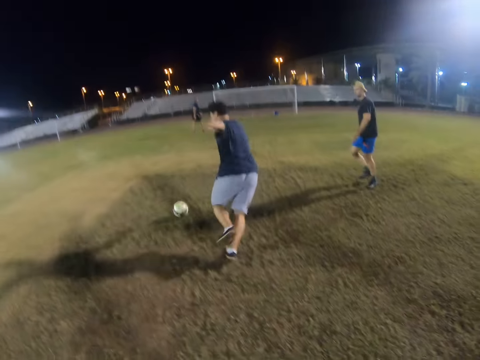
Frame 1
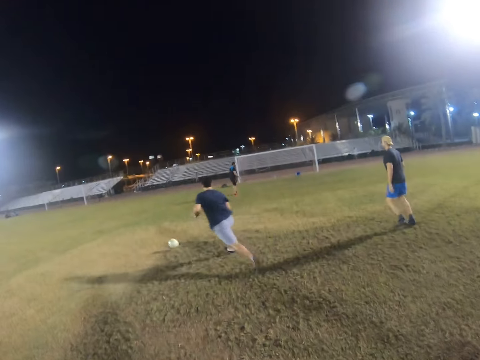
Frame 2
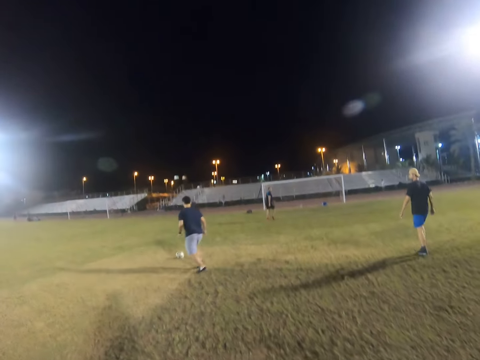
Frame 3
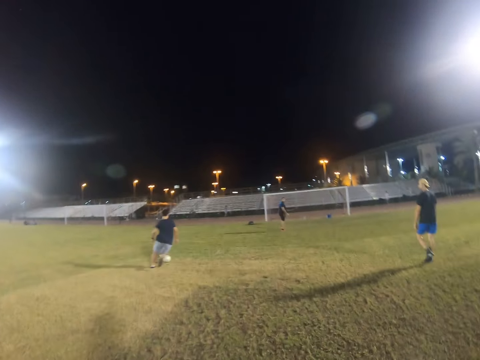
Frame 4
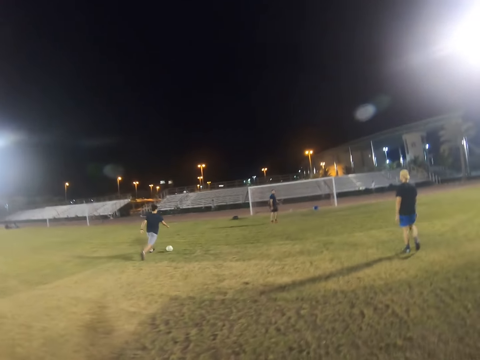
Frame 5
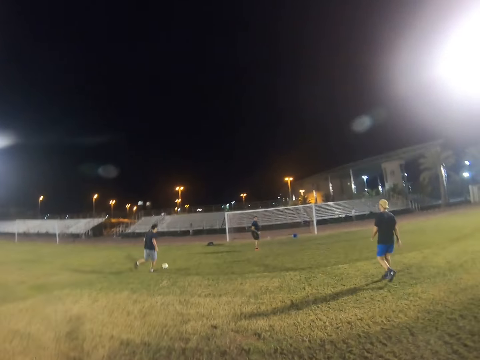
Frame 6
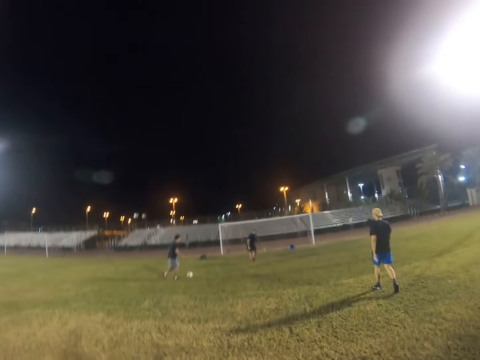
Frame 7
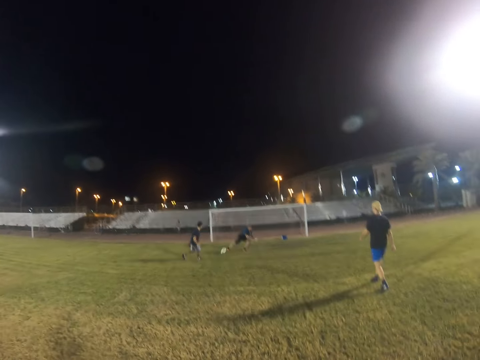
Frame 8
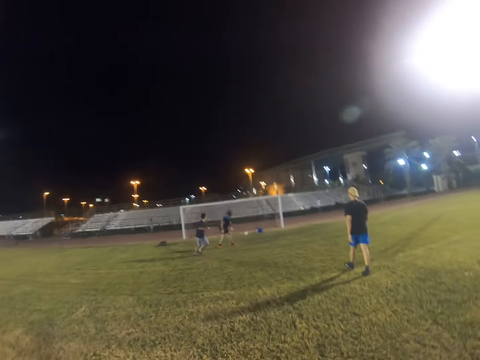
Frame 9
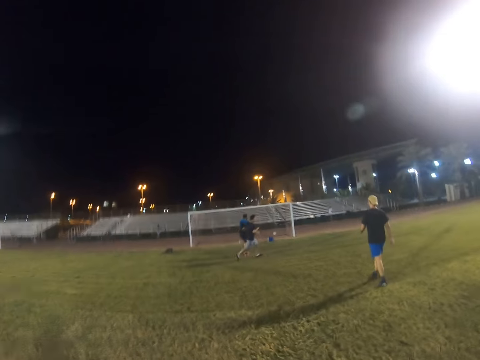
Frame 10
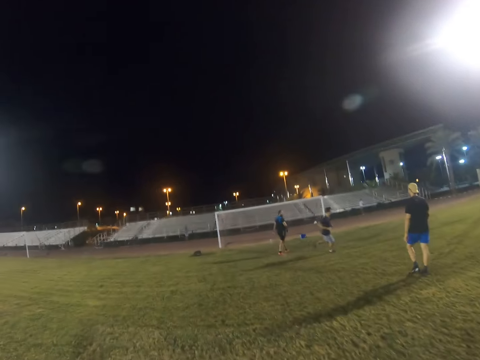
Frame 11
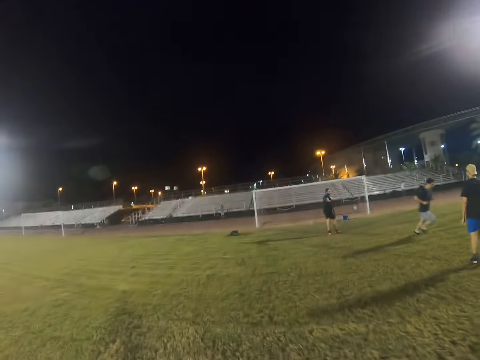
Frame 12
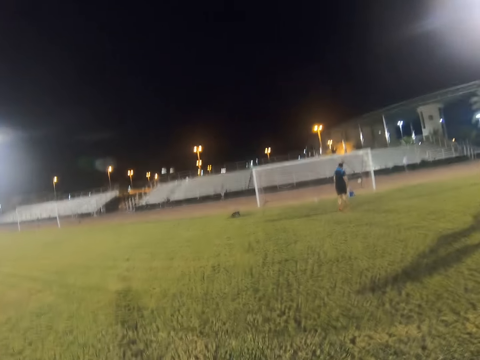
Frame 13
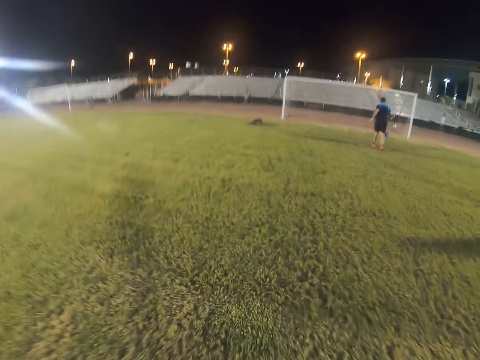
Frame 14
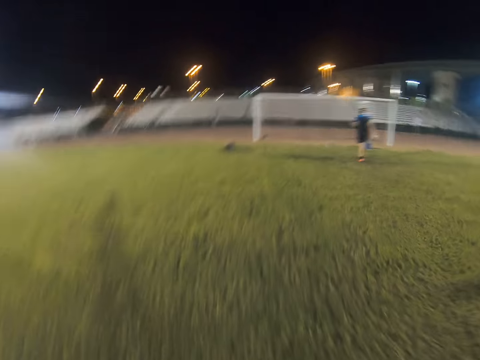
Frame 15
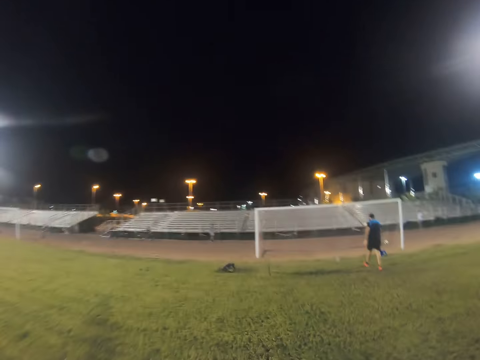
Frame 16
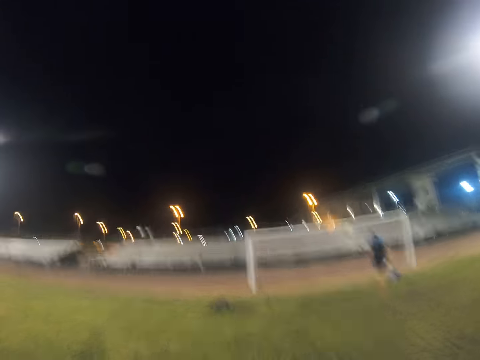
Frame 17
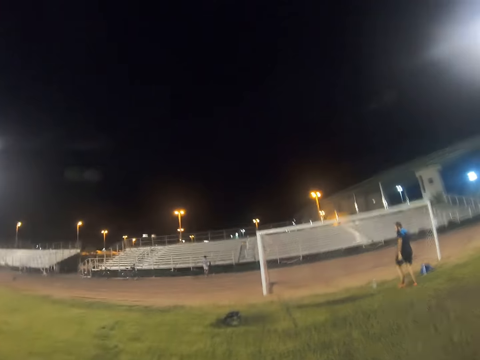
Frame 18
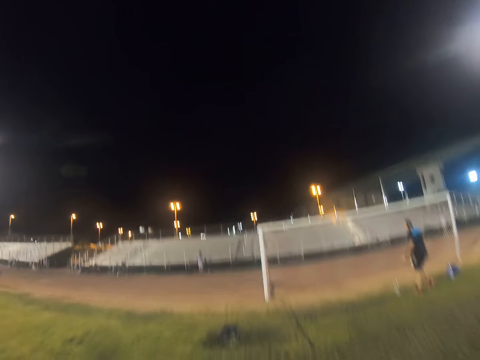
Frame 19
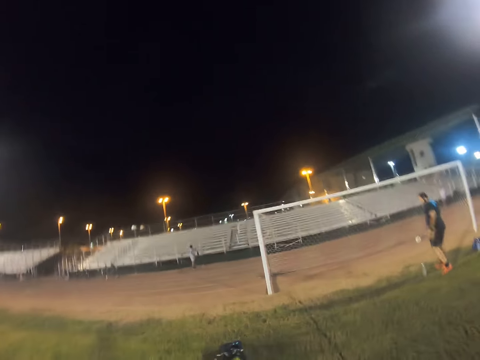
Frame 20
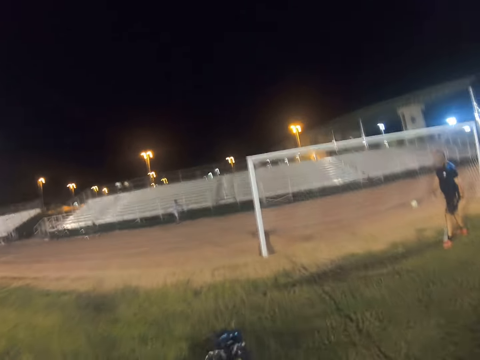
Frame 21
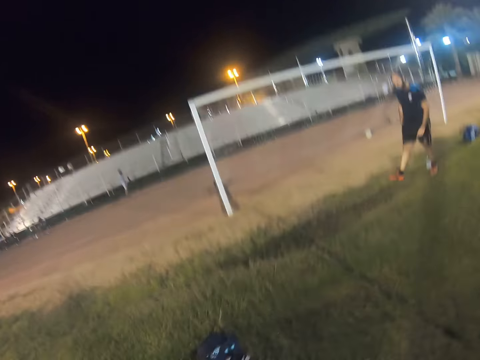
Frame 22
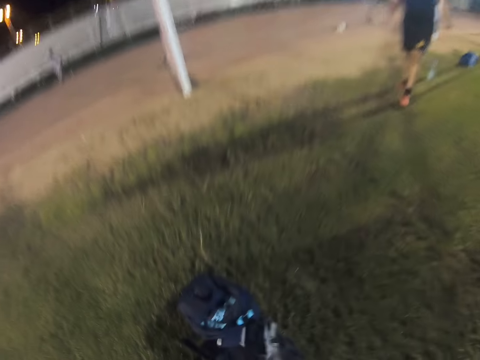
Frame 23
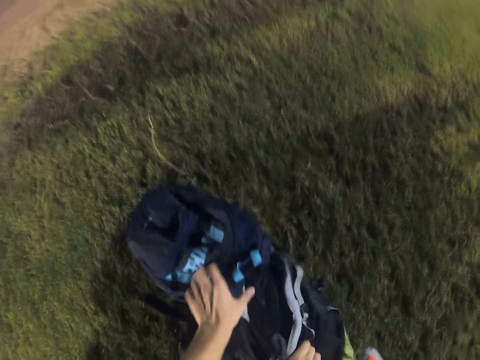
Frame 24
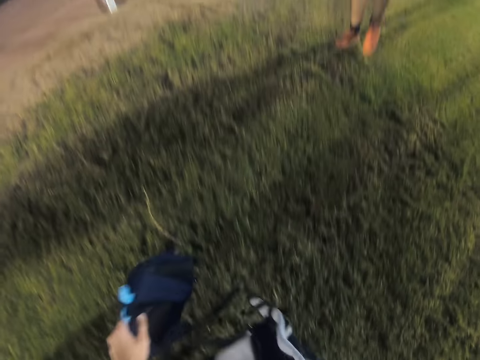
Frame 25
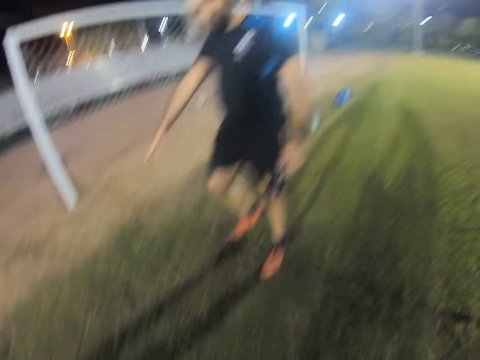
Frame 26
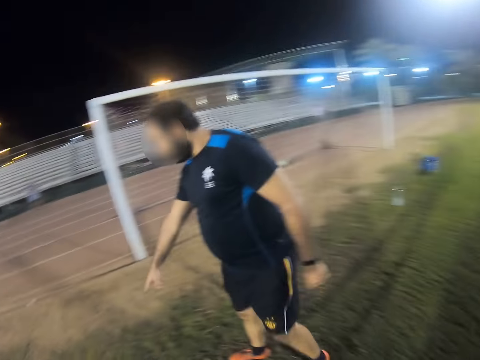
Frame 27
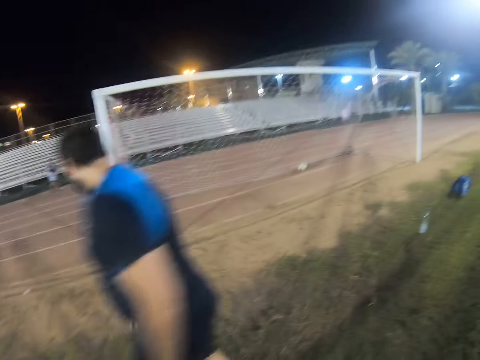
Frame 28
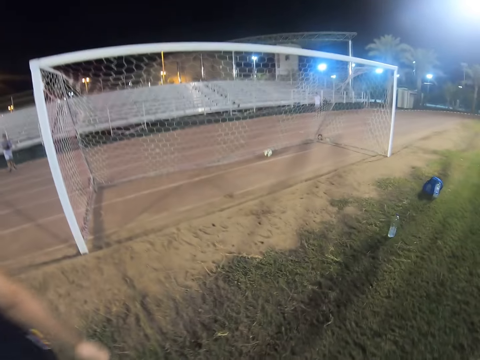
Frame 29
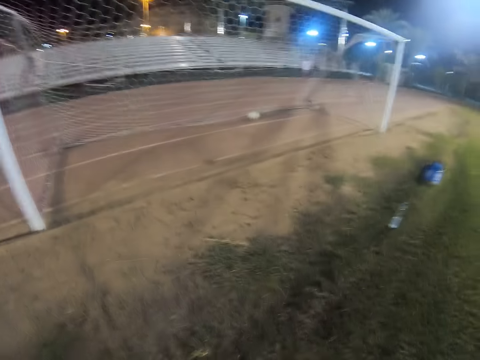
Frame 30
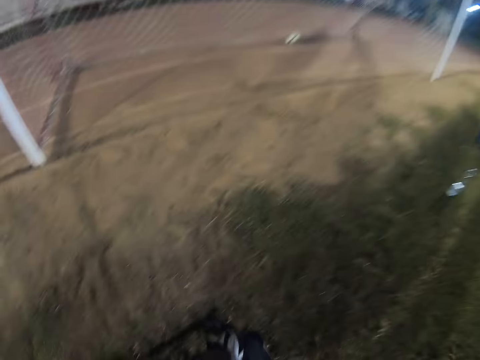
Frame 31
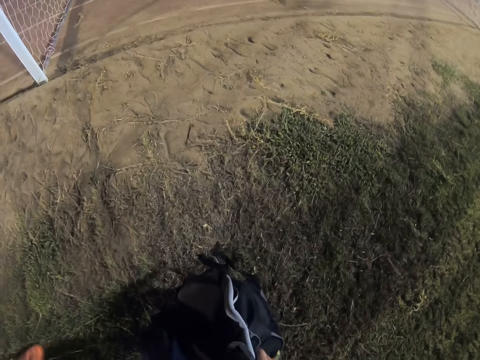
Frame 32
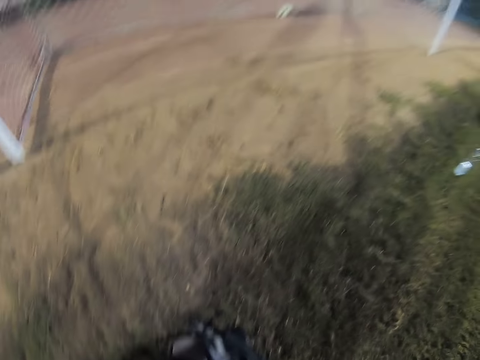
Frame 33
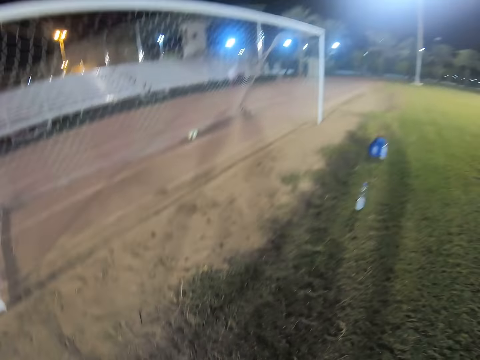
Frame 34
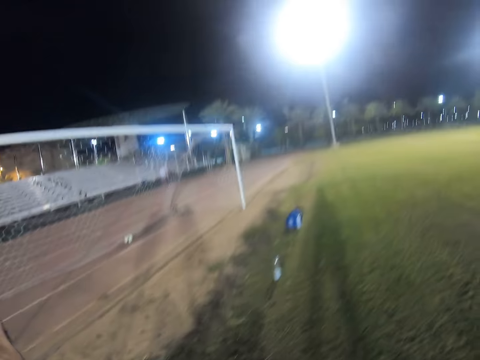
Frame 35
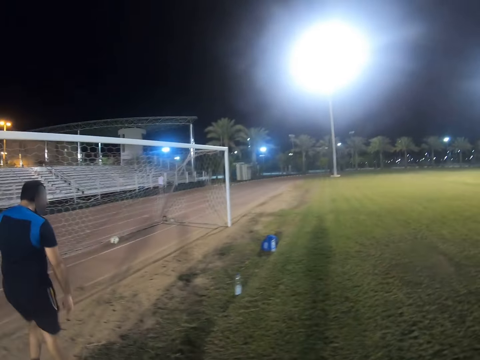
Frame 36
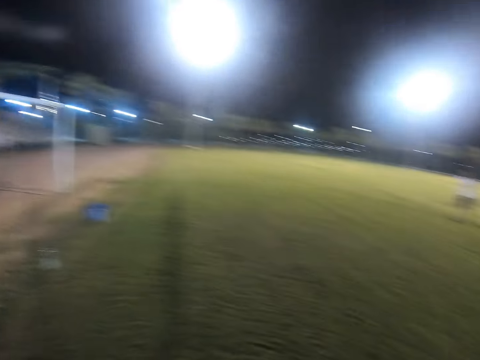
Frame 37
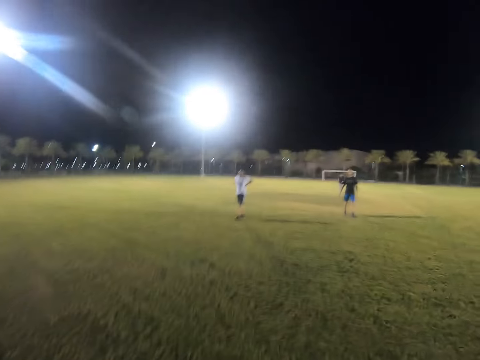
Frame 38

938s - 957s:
A man plays football game. The camera wearer kicks out. The man scores a goal. The camera wearer walks in the field. They take the bags and put the bags down.

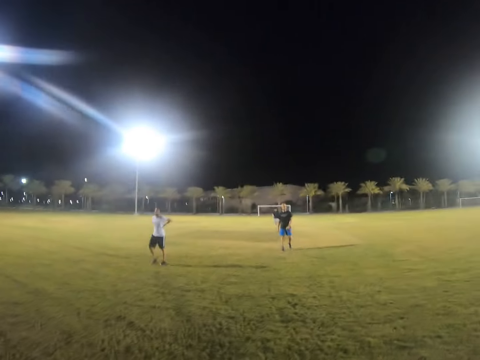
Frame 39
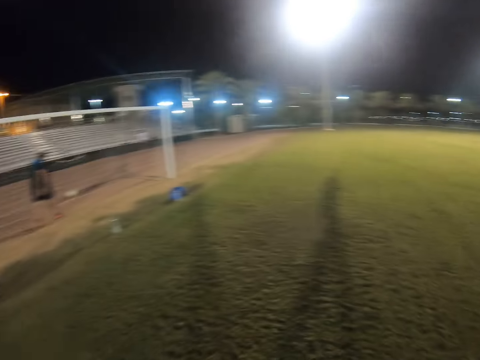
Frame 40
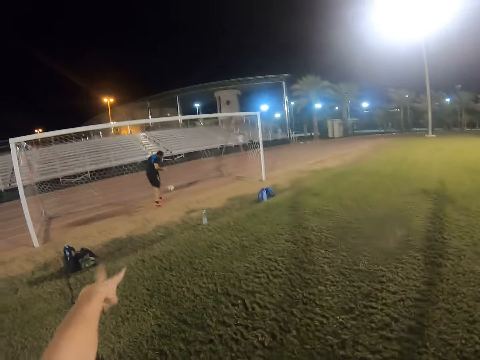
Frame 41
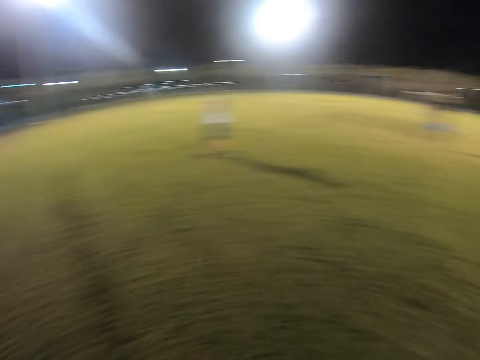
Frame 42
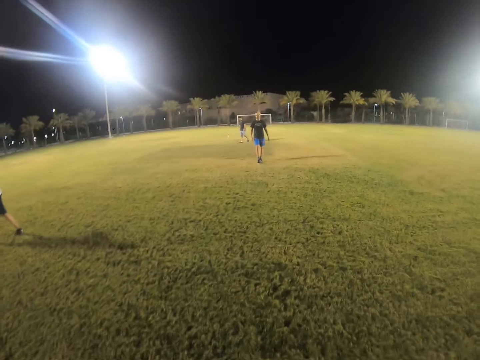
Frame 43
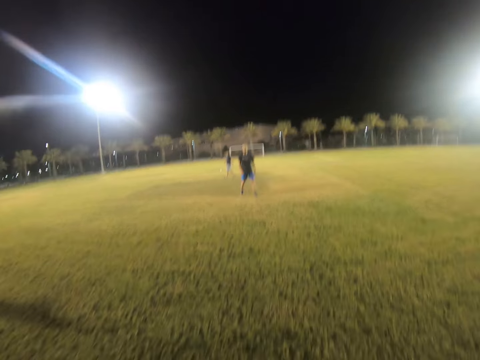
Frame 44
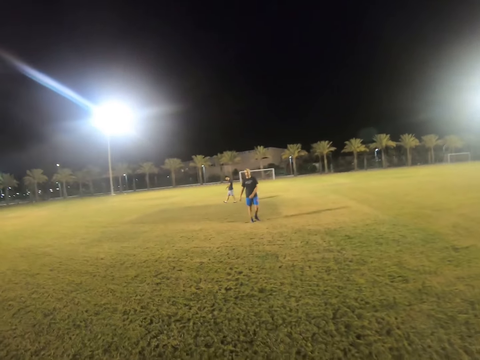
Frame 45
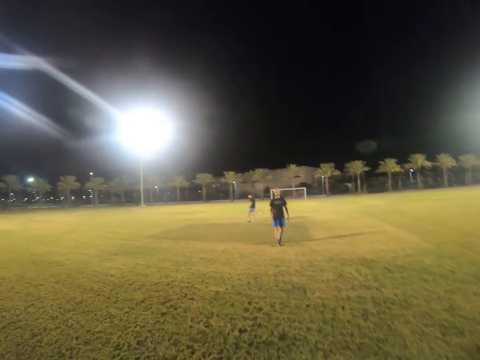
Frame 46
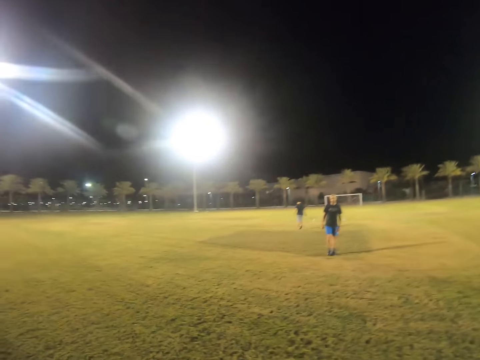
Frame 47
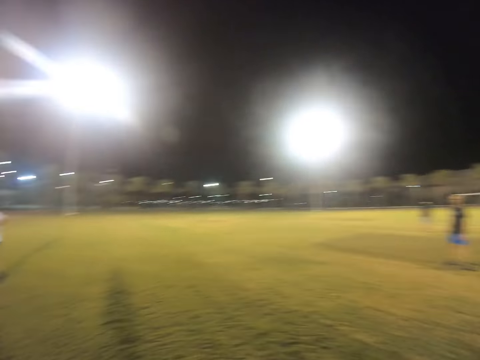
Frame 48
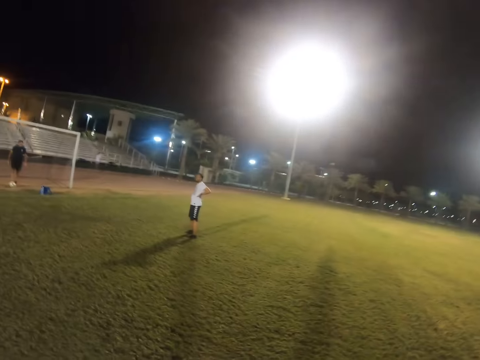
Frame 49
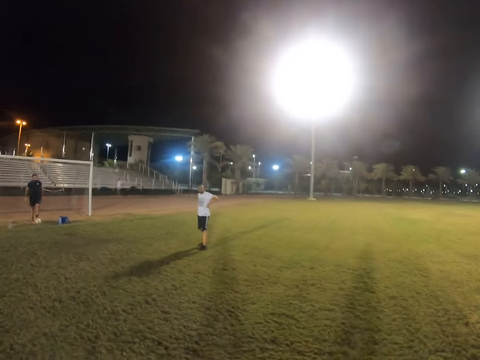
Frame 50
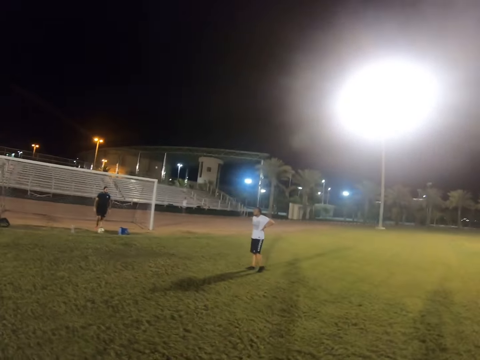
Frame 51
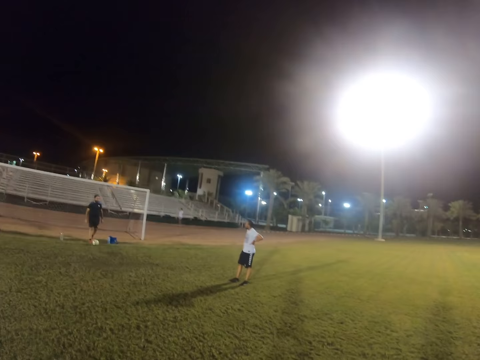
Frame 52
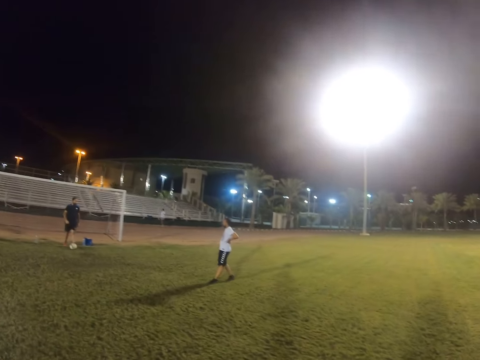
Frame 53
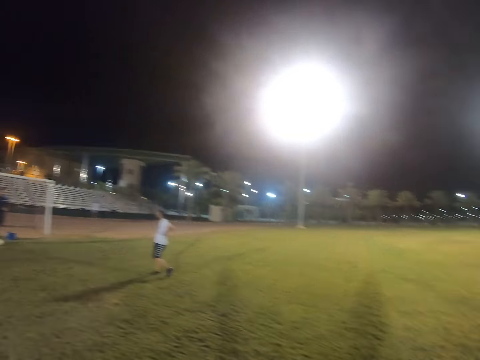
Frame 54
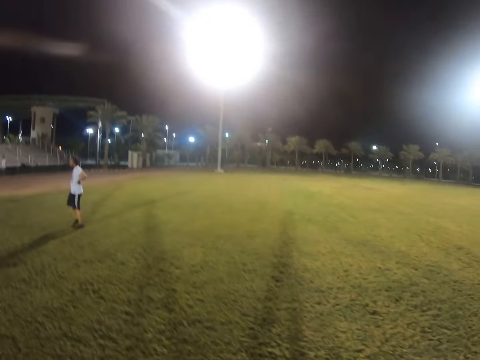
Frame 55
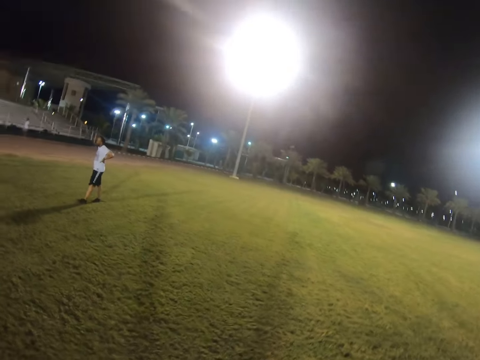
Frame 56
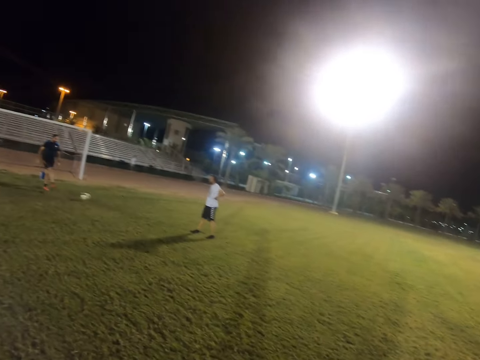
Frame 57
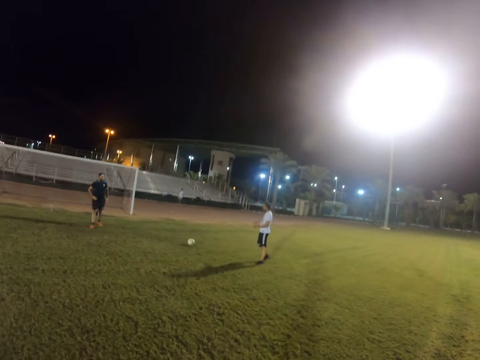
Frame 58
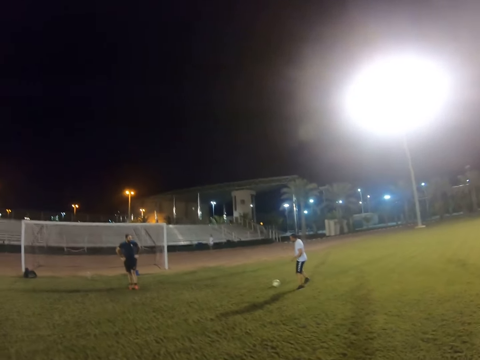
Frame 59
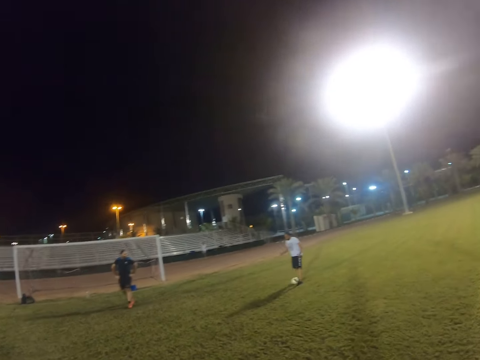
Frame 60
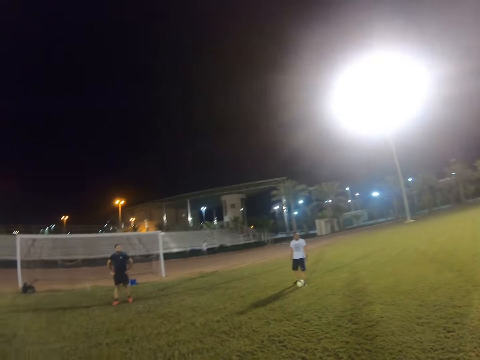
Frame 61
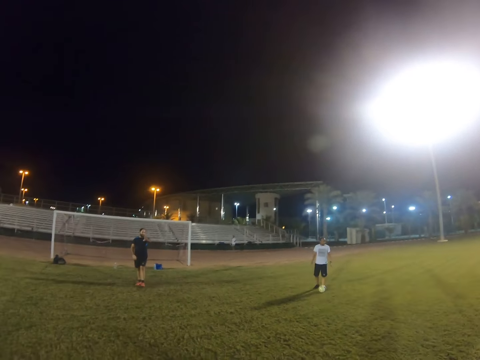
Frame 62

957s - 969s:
Someone points hand. The camera wearer walks in the field. A man hits the ball.
